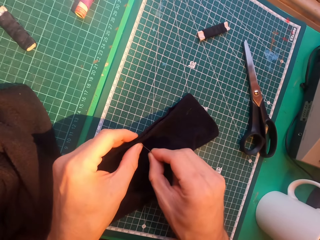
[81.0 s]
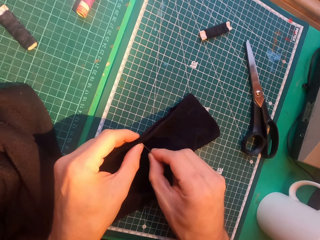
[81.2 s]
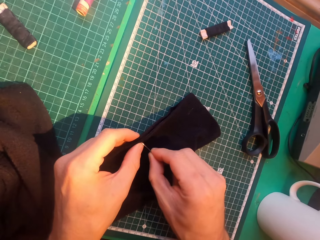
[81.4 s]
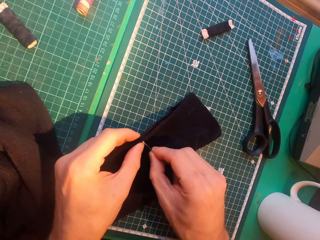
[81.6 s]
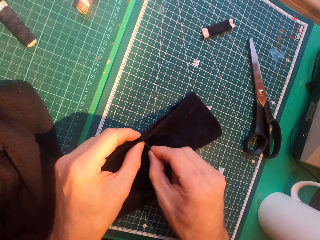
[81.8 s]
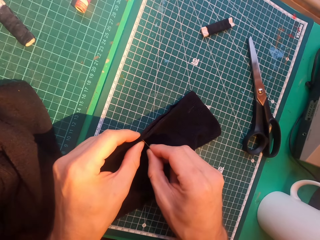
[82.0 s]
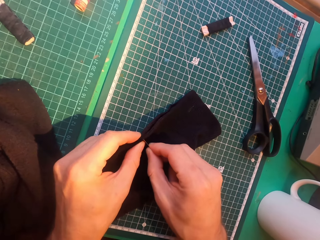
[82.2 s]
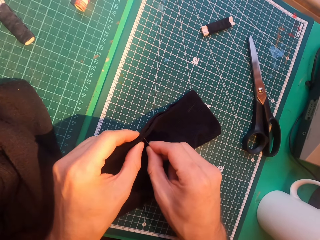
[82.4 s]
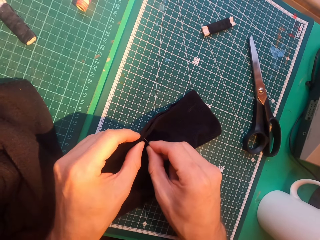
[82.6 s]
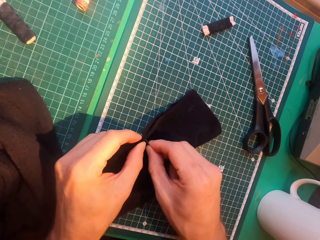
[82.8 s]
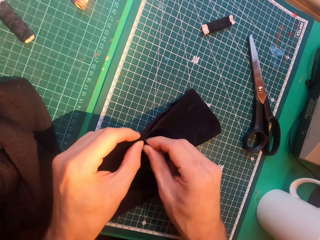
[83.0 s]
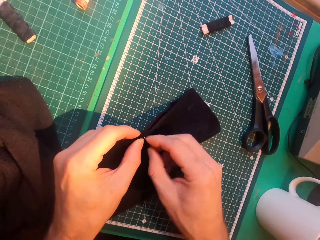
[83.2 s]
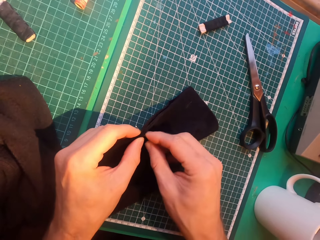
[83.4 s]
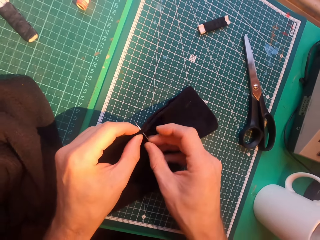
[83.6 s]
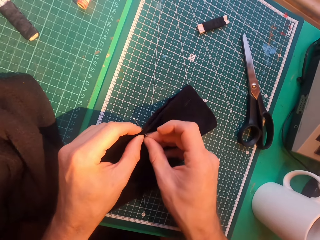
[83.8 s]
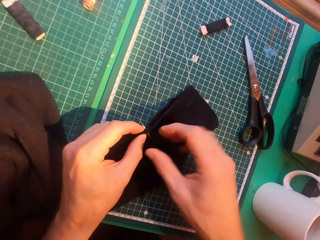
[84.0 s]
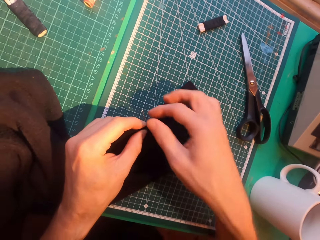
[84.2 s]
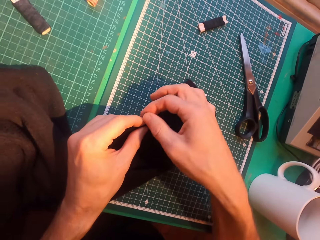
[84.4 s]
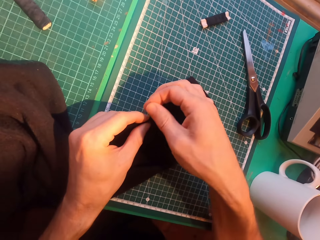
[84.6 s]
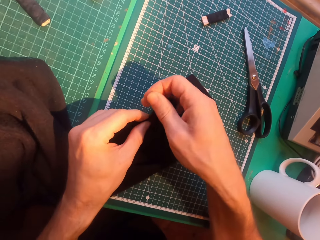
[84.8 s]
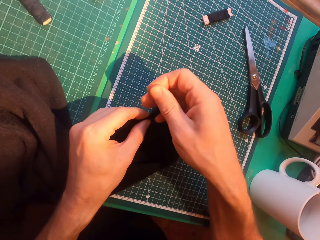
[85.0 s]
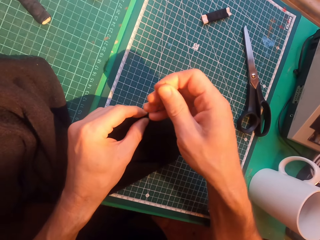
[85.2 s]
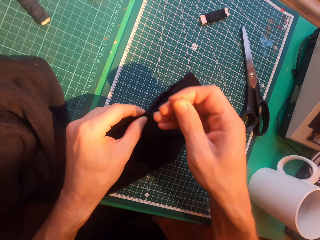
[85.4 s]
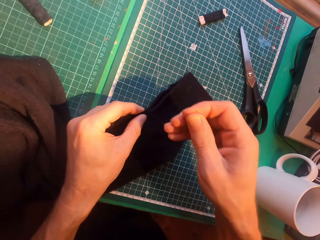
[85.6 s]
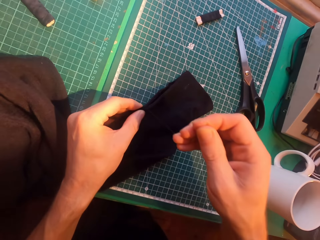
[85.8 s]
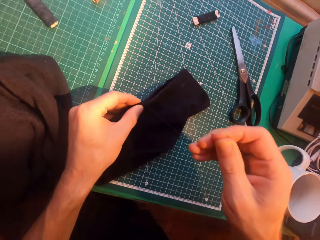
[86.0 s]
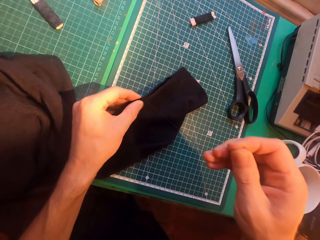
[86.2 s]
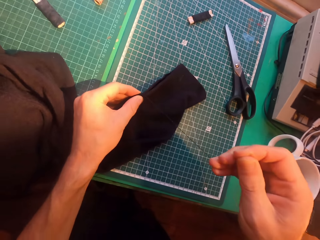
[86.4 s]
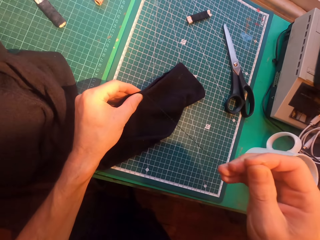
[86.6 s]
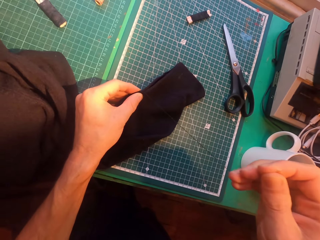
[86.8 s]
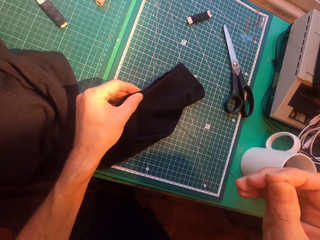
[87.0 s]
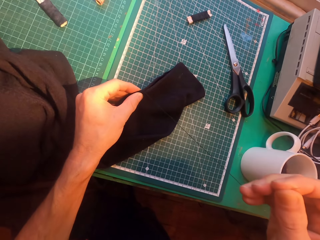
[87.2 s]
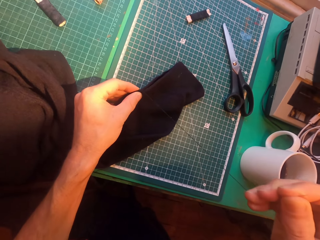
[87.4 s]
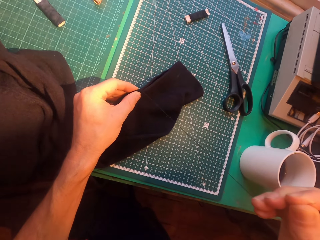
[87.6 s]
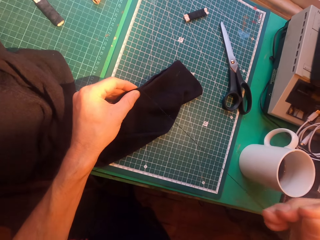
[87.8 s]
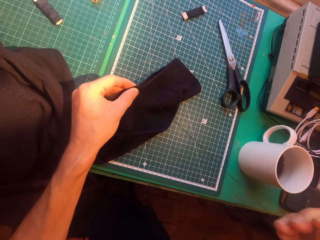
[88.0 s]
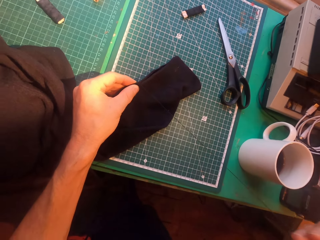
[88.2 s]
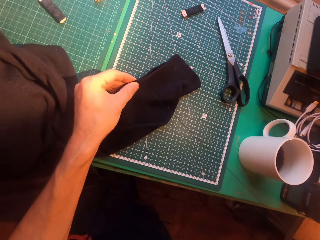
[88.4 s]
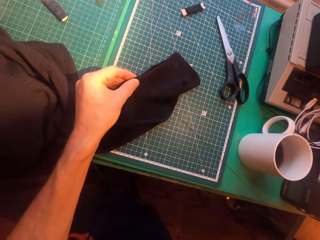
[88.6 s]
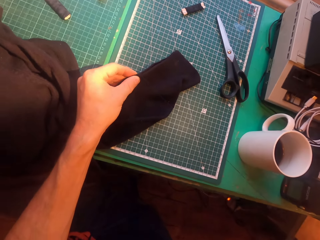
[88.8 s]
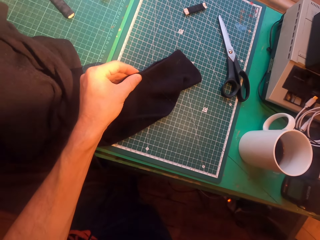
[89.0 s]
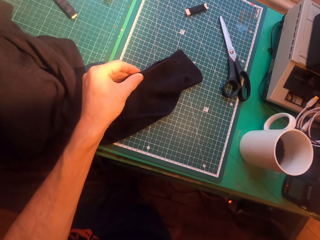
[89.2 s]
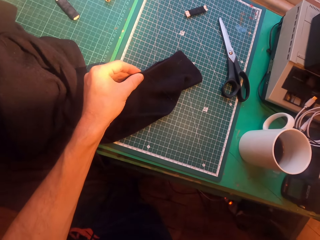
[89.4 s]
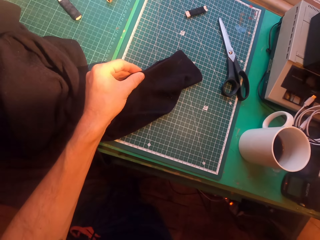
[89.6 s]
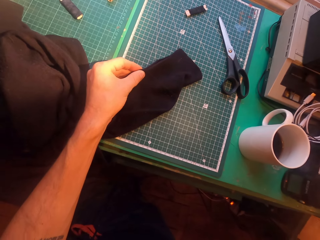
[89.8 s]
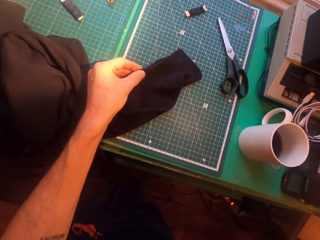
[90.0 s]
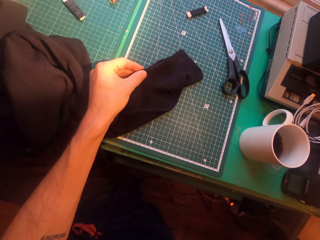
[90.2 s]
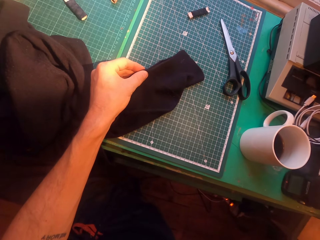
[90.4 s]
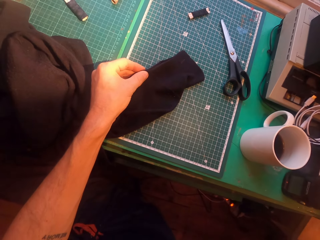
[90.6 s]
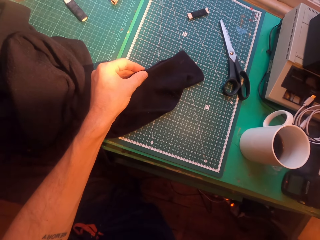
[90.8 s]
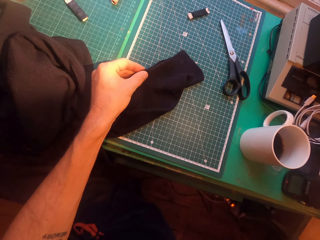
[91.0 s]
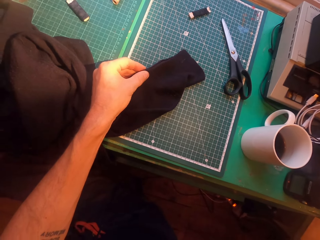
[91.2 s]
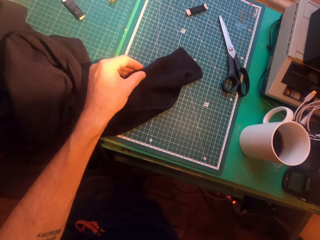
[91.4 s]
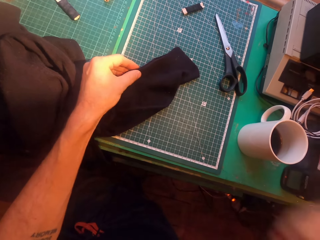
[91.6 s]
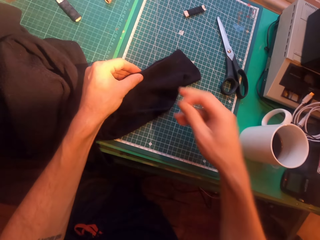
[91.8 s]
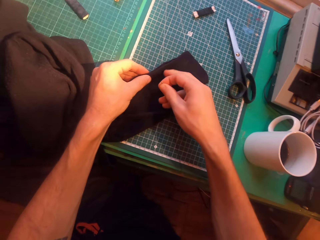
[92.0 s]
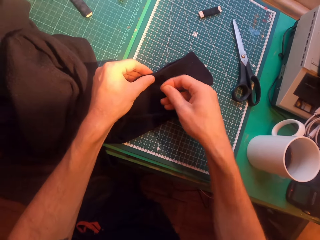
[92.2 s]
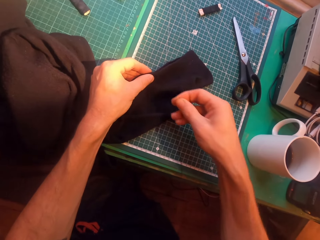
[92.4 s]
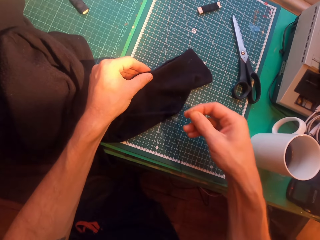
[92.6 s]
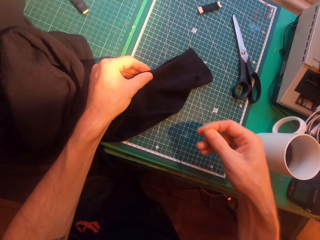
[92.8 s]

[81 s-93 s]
The camera wearer inserts a needle in a sweater. They sew cloth. They straighten a thread.

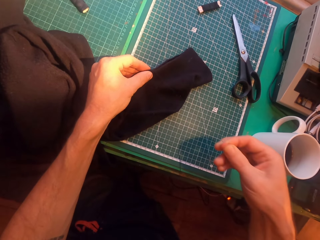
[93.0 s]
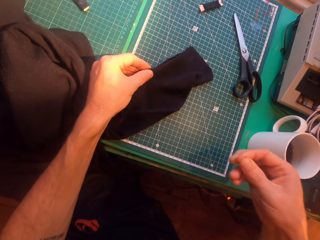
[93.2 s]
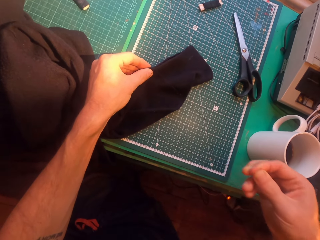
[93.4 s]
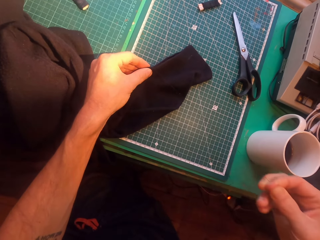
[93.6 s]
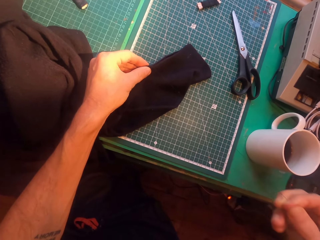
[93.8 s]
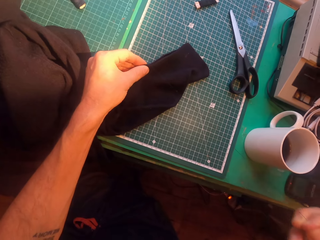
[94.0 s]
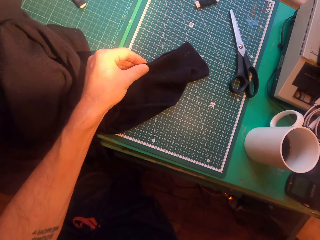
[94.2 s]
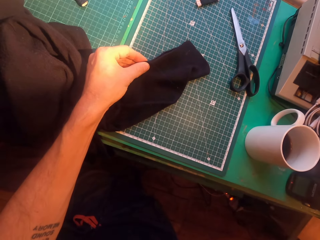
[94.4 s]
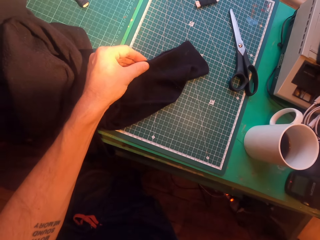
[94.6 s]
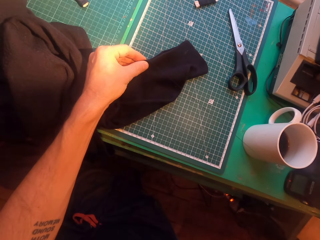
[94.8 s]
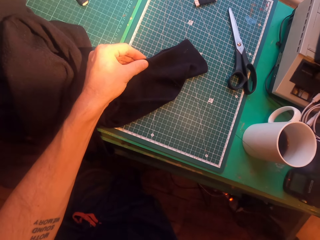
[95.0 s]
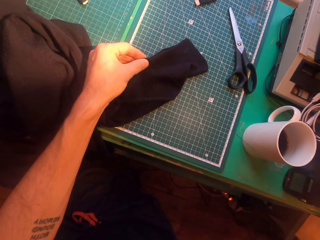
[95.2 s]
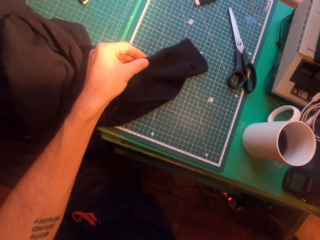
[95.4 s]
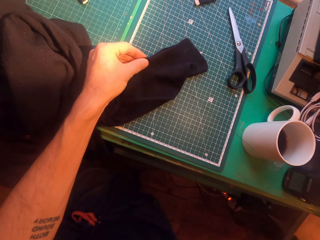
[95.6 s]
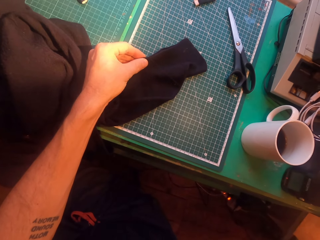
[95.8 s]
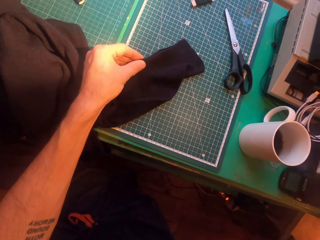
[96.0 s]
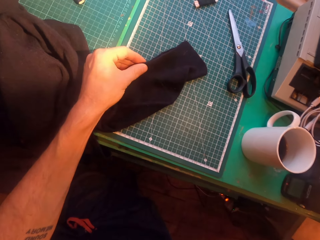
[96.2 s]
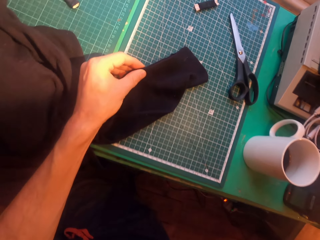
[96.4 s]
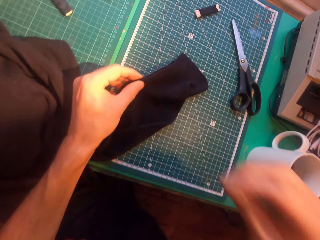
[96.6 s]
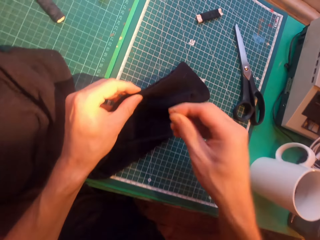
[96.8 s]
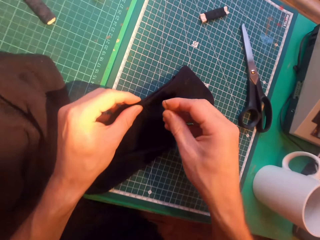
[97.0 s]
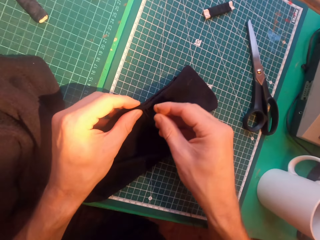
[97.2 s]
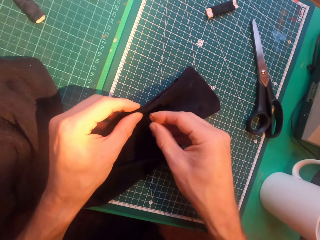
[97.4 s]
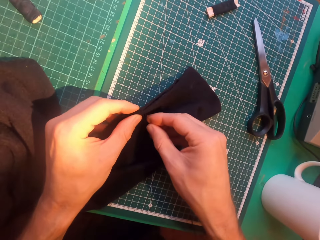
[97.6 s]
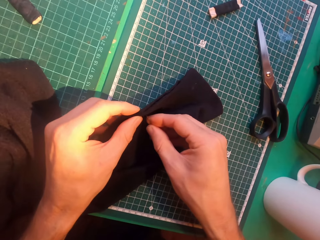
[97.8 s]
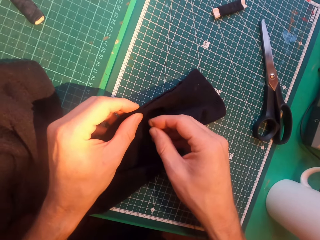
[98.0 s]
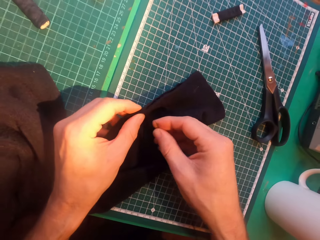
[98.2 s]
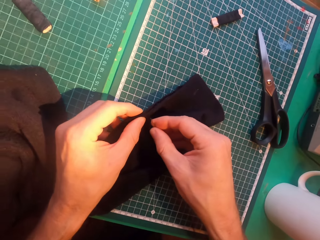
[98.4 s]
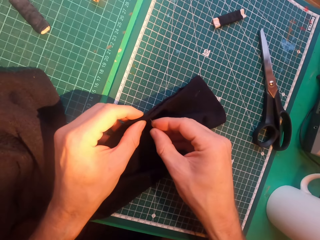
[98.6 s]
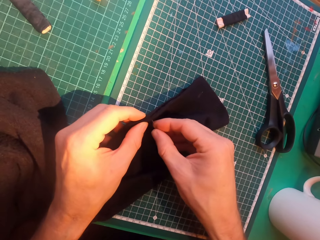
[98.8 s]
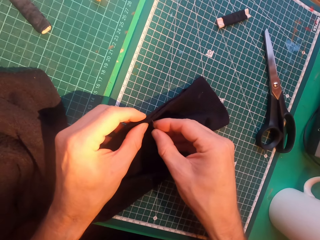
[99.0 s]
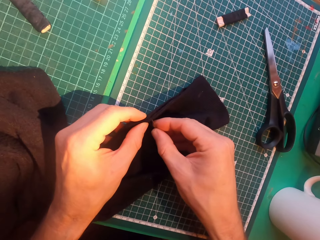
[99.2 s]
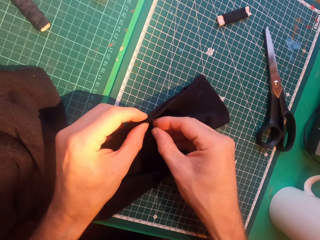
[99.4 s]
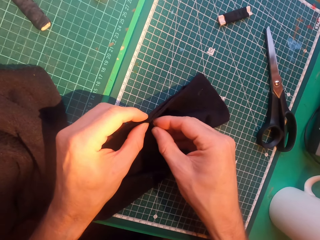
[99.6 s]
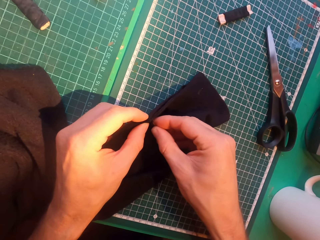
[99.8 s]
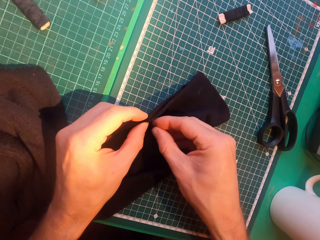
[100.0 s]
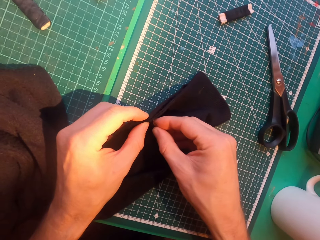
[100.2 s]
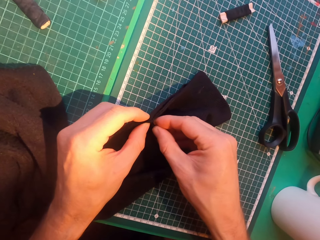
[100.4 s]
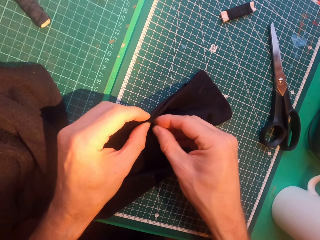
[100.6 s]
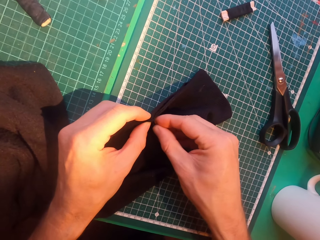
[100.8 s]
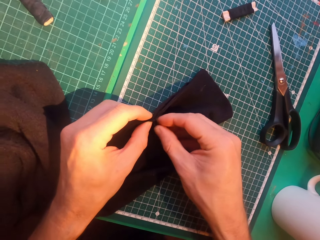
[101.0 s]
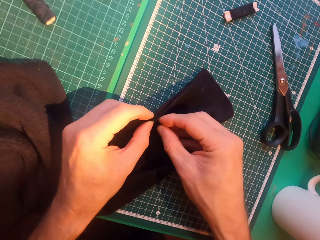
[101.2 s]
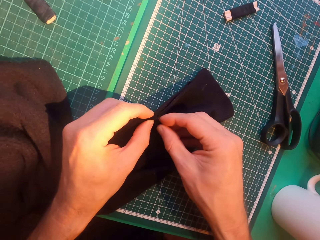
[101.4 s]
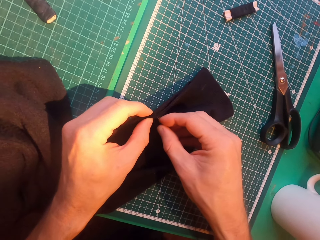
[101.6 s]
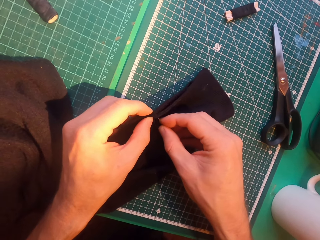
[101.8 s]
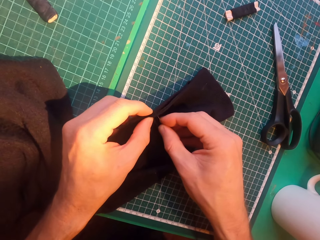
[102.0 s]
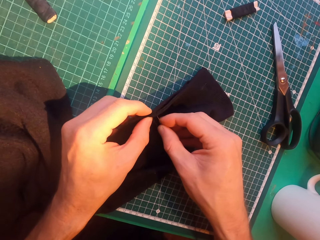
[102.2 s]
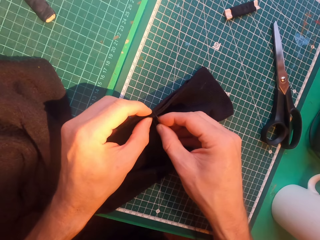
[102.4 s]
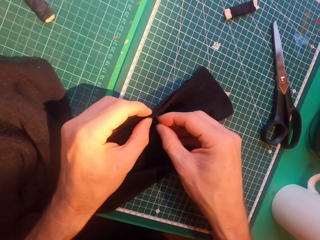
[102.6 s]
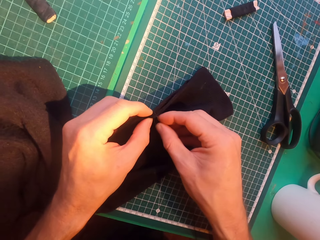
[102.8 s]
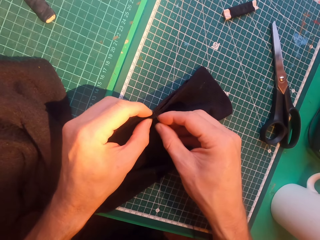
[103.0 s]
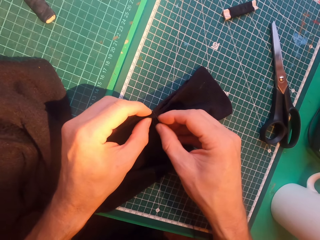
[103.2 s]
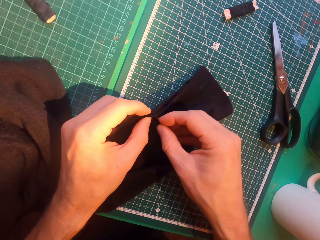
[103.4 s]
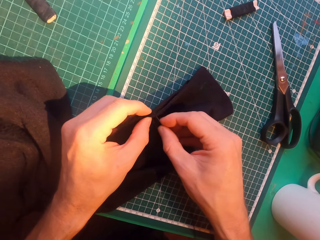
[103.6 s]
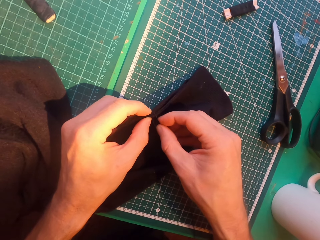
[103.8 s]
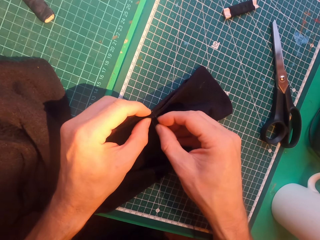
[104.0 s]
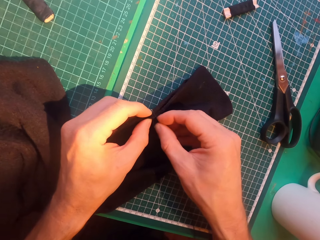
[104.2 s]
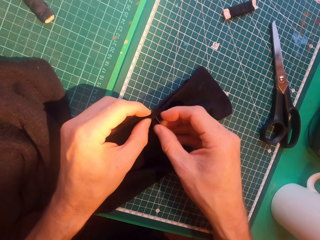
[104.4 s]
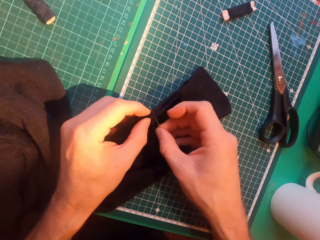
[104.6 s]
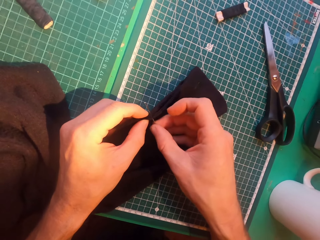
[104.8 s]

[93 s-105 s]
The camera wearer inserts a needle in a sweater.
